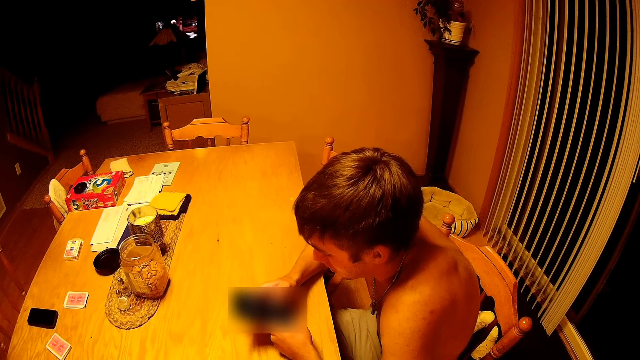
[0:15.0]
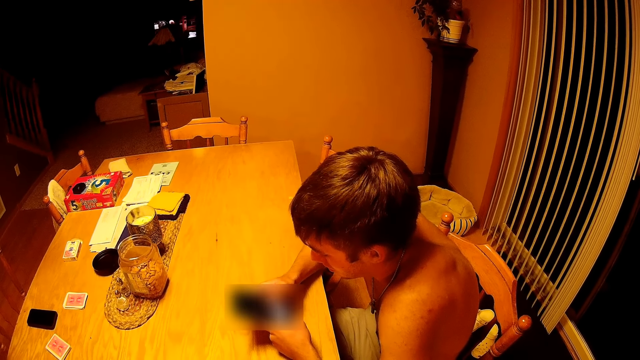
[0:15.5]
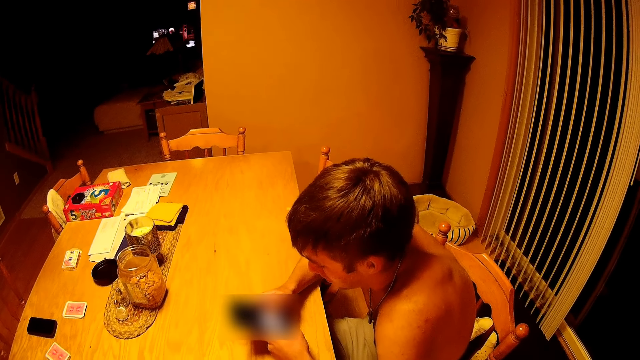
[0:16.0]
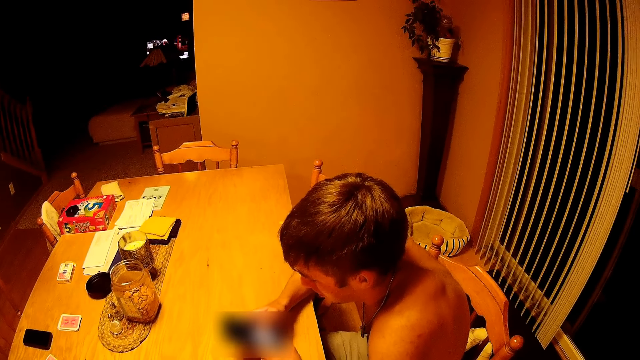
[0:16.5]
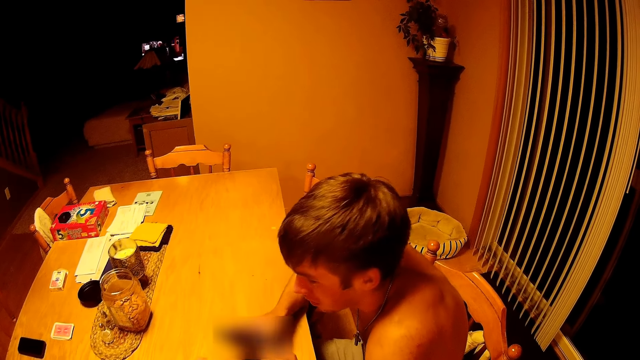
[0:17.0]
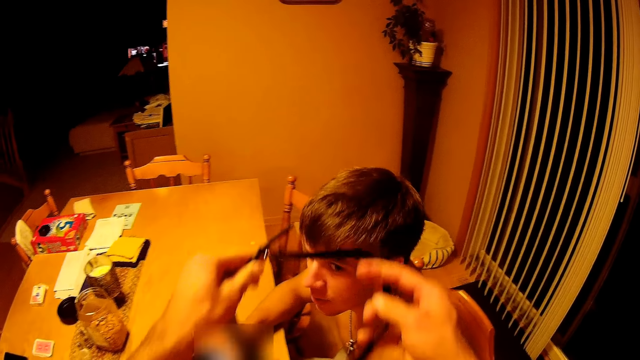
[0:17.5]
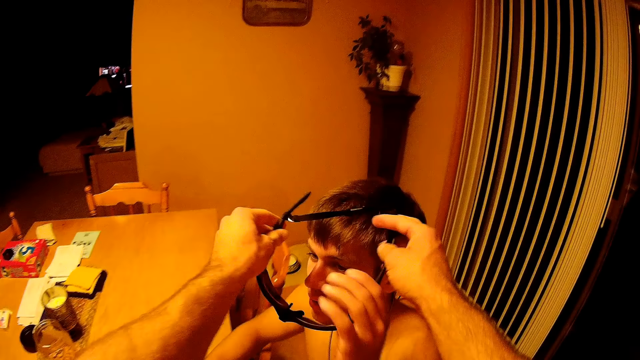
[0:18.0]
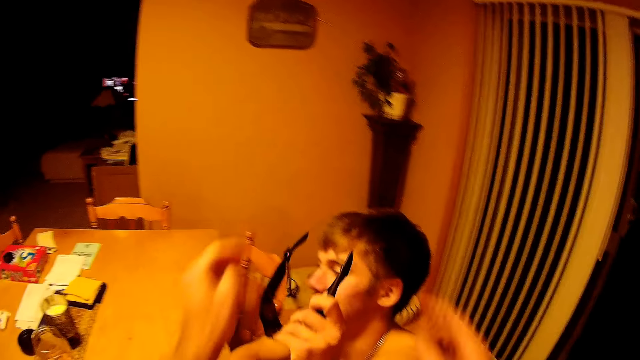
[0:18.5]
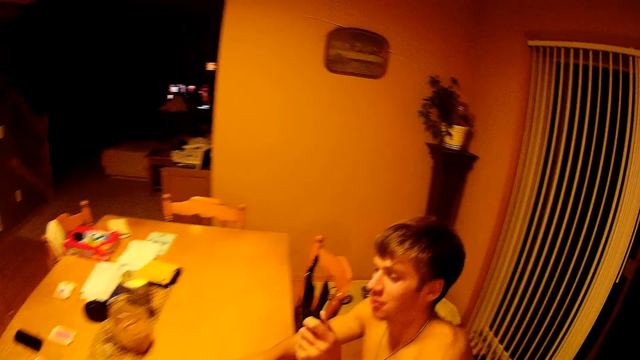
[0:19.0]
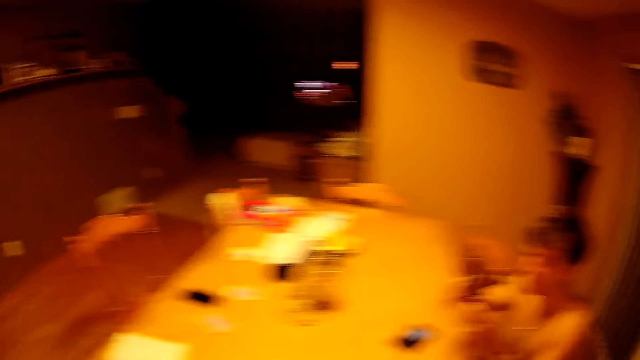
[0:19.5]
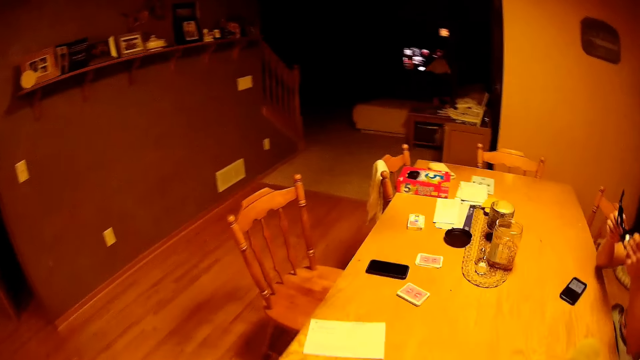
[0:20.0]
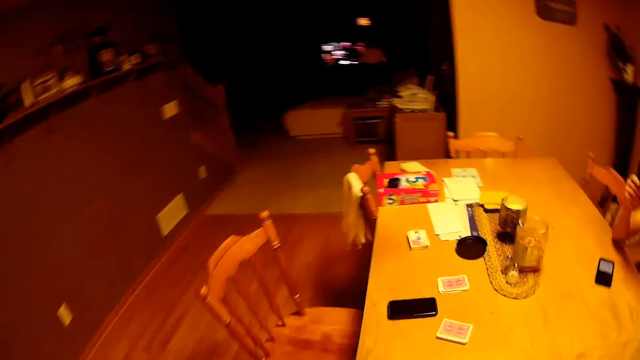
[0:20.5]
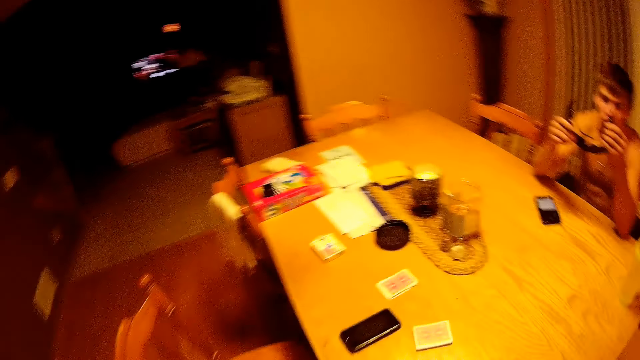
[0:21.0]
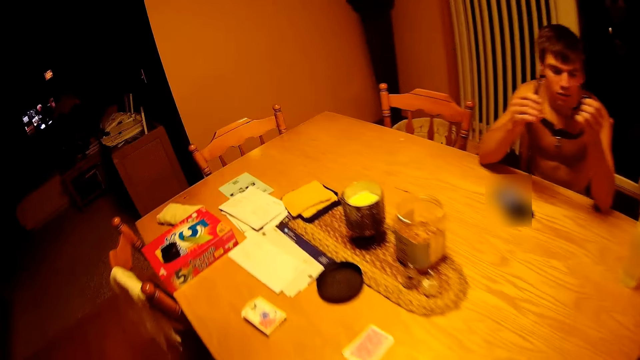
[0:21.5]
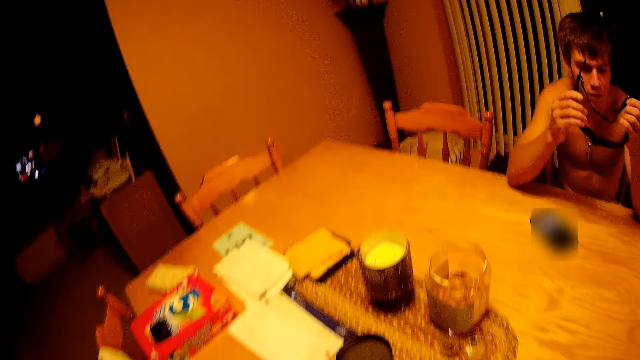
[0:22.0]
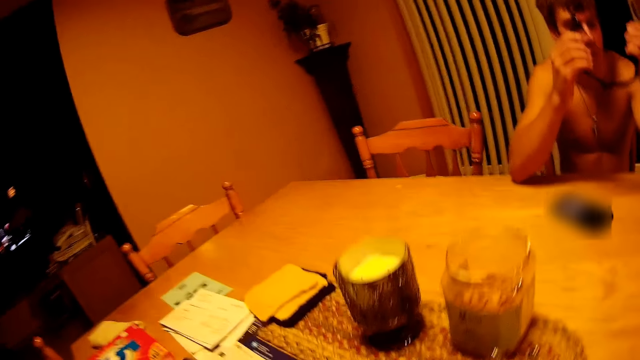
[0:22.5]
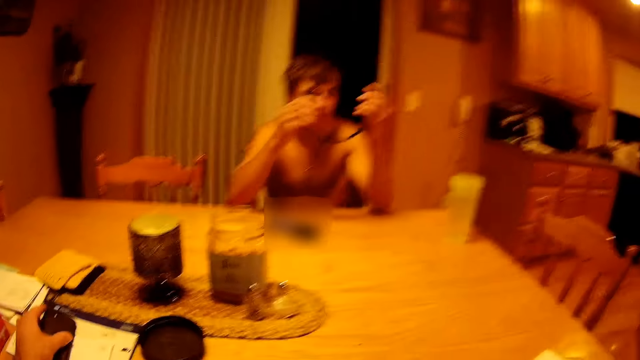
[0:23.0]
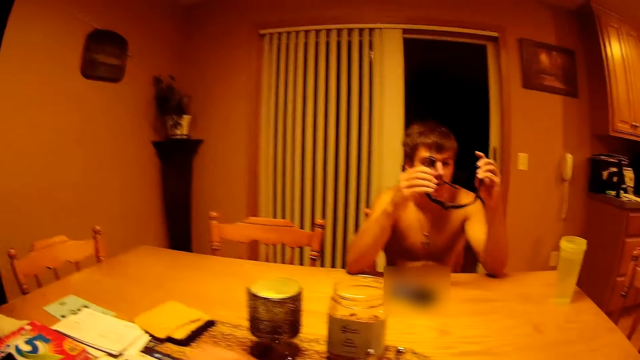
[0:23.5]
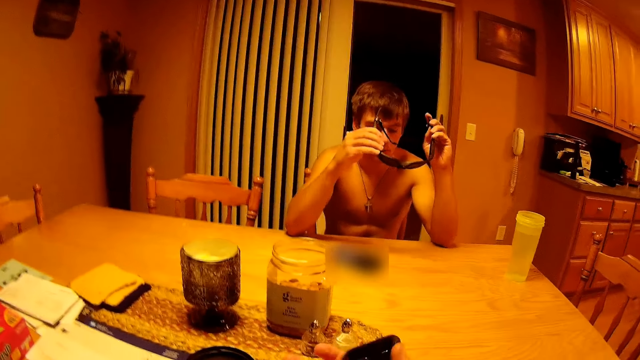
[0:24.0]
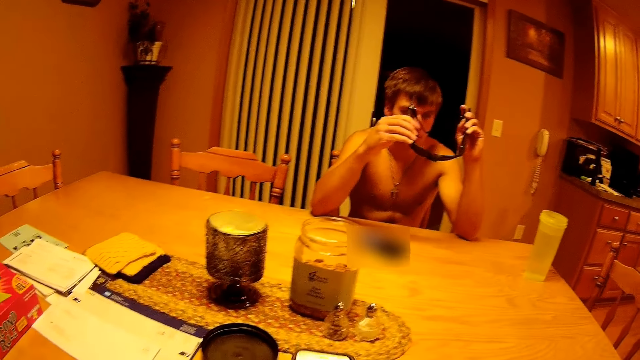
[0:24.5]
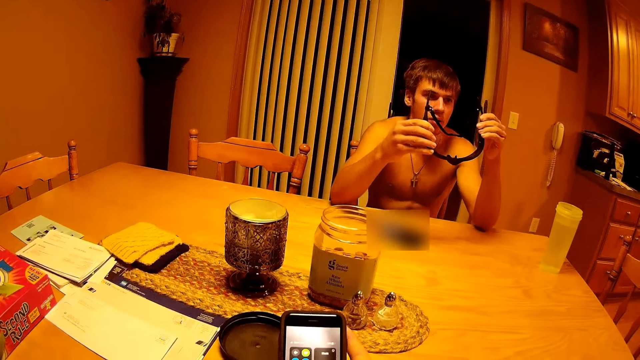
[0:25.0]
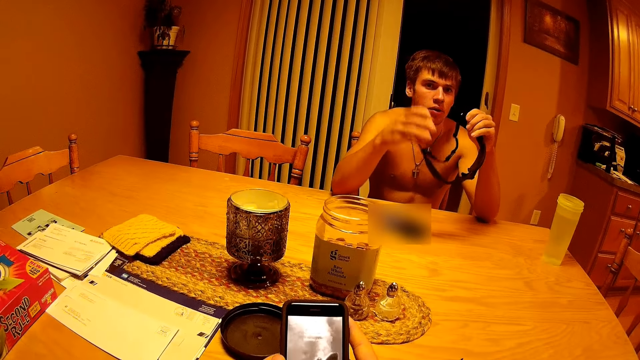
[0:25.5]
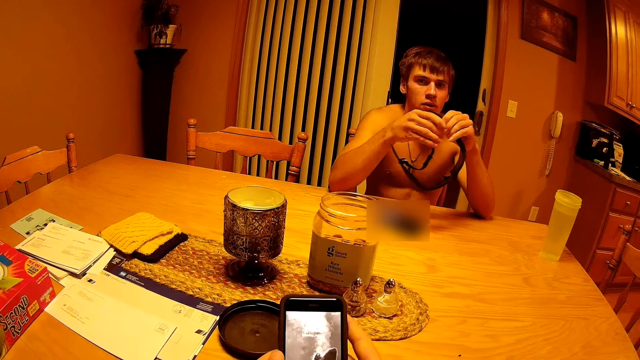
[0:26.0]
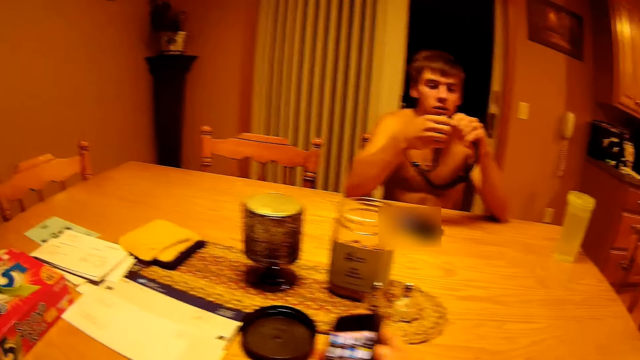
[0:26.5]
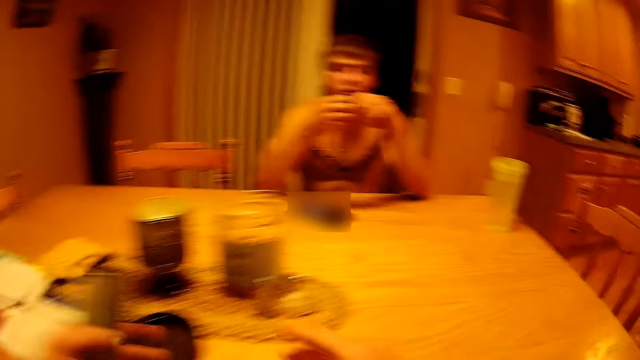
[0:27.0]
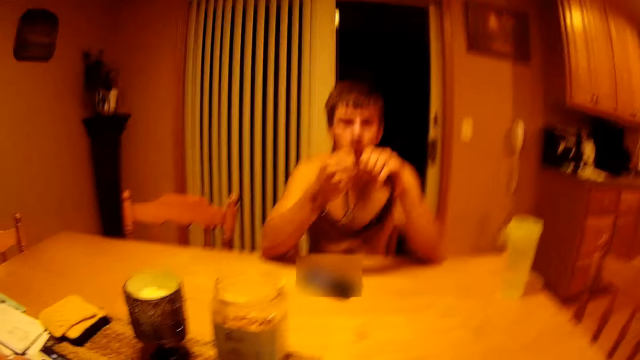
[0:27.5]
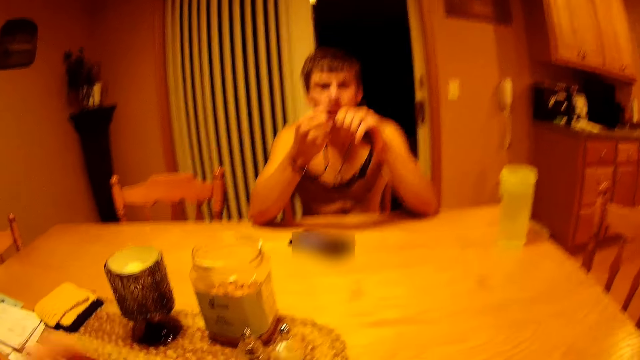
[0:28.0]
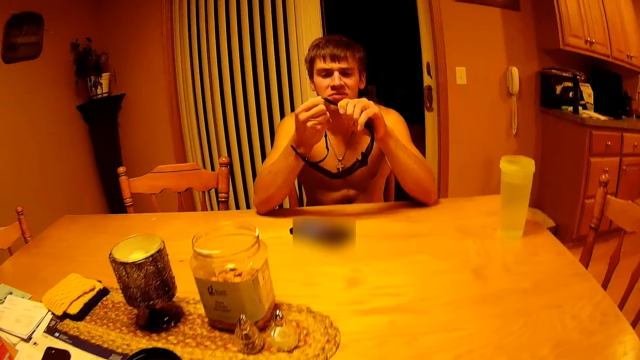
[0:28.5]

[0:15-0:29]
A man looks at the phone. The camera wearer holds the glasses over the man's head. They hand the face camera to the man. The man holds the glasses and puts down the phone on the table. The camera wearer walks around the table. They sit on the chair. They pick up the phone from the table. They talk to the man. They operate the phone. They drop the phone on the table.

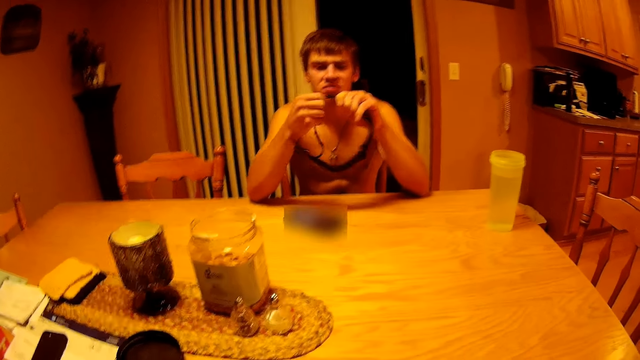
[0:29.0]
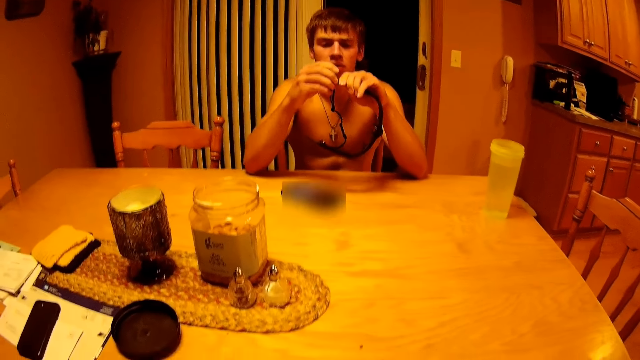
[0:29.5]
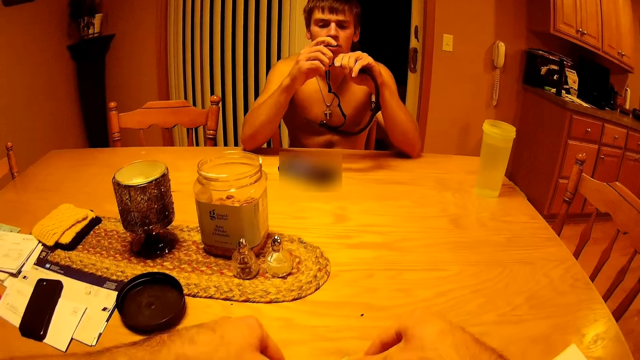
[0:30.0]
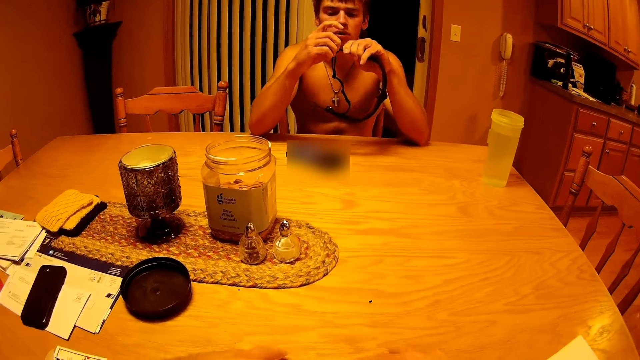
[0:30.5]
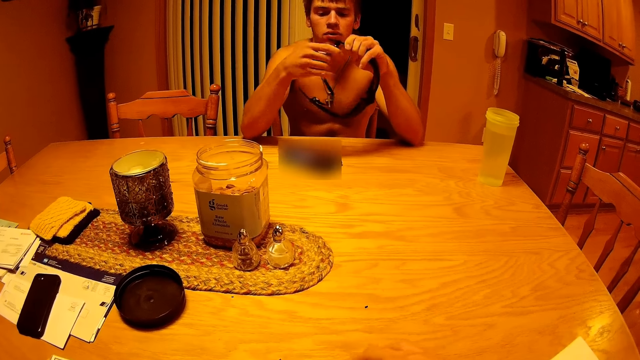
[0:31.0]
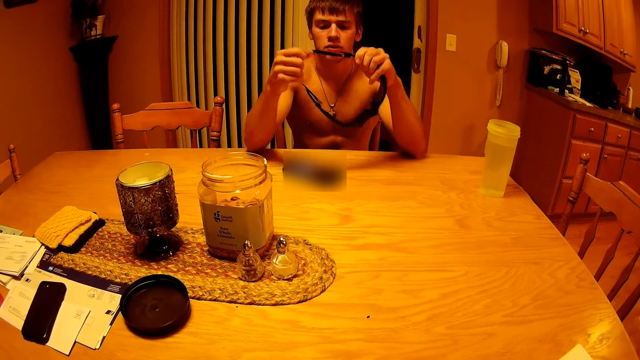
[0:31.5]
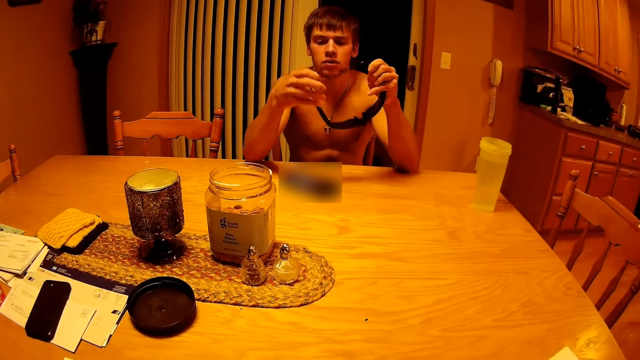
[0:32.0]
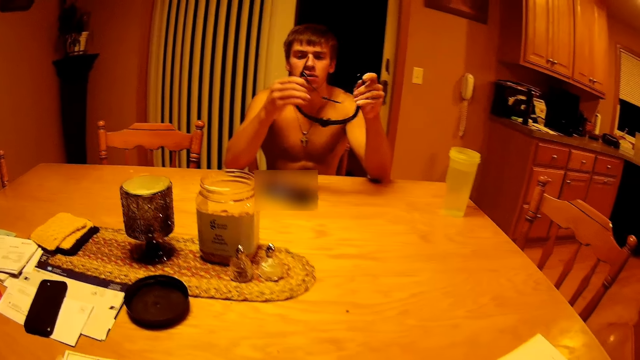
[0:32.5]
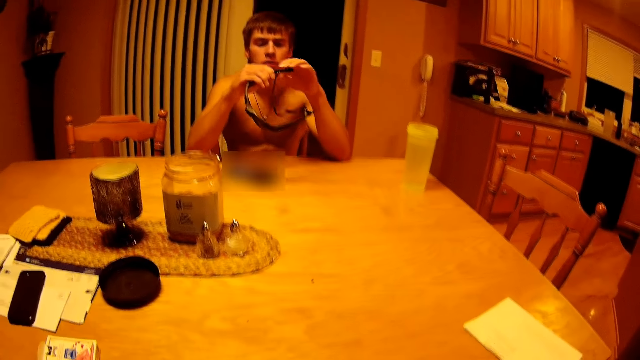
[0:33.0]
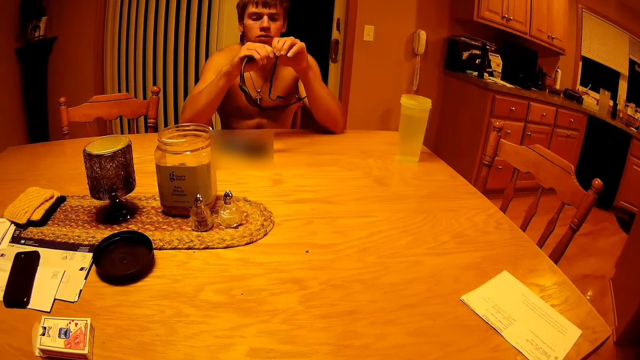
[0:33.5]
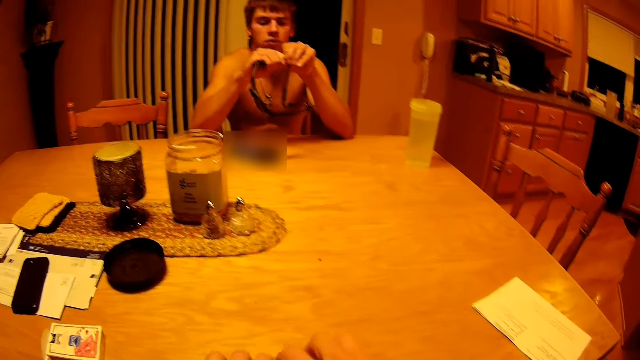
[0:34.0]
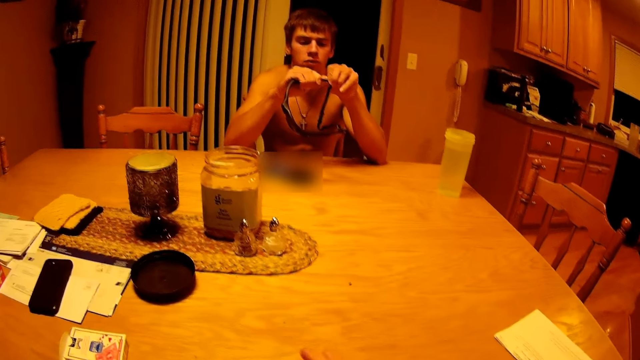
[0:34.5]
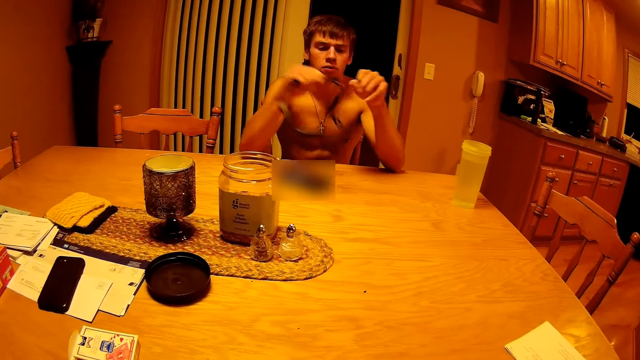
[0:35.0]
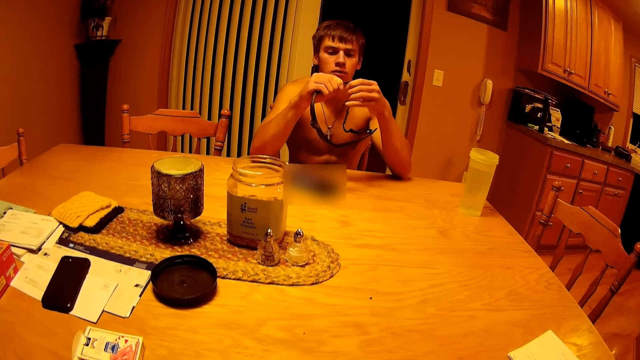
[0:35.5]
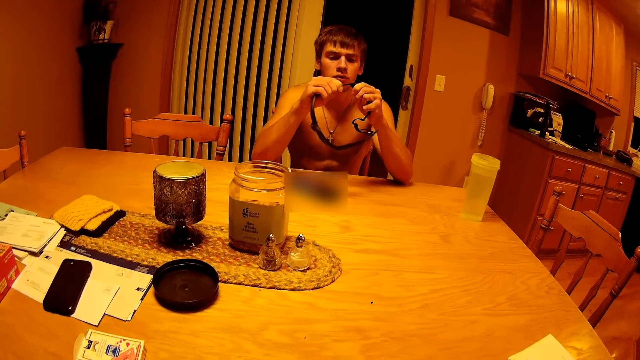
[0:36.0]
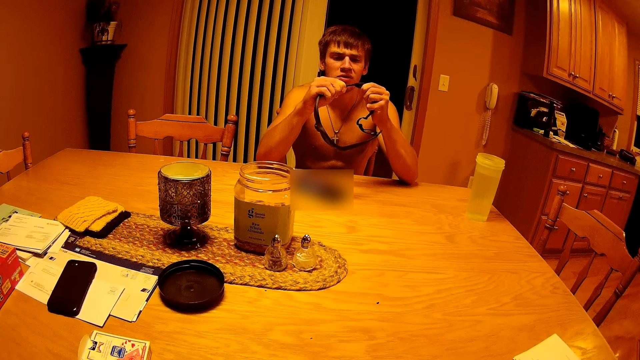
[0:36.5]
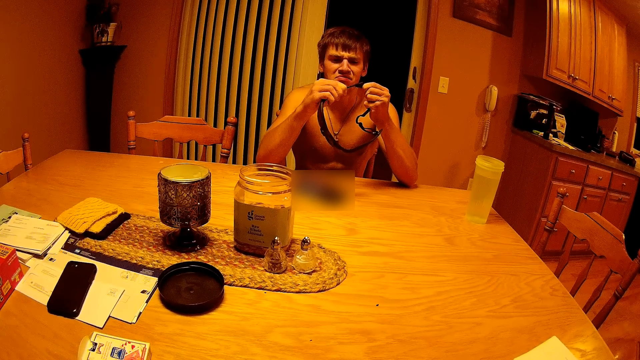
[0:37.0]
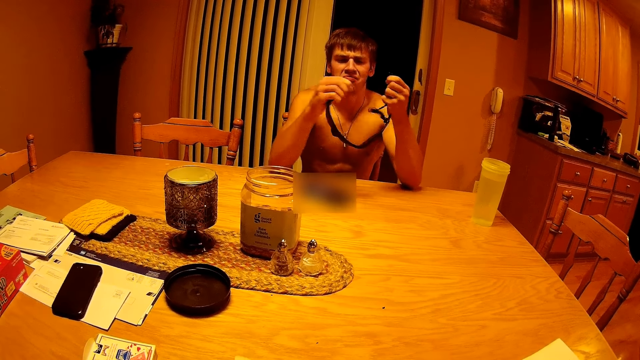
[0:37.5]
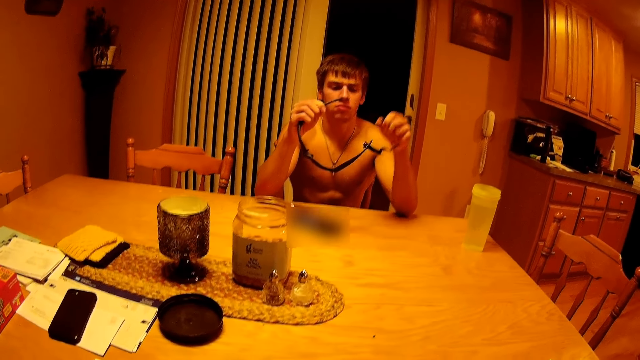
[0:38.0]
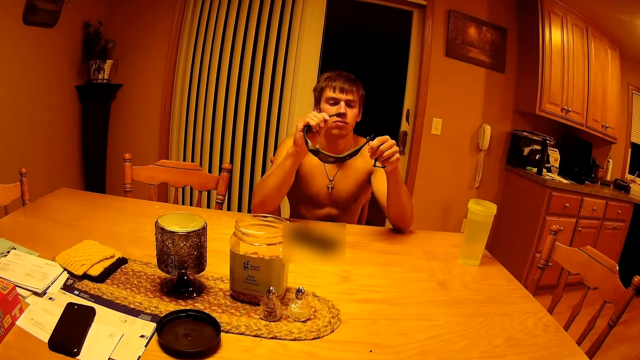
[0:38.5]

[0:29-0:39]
The camera wearer shuffles cards. A man looks at the glasses. The man detaches the cord from the glasses.
